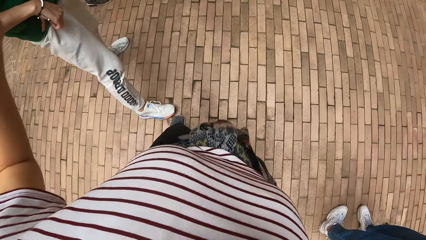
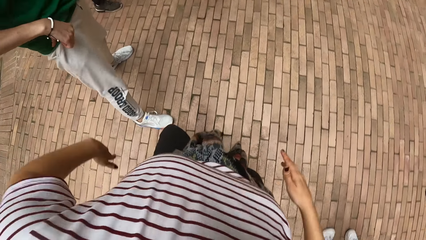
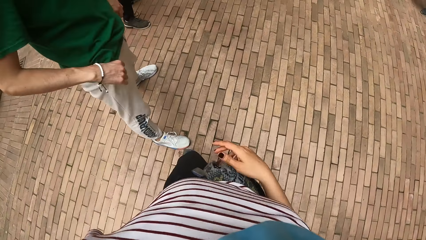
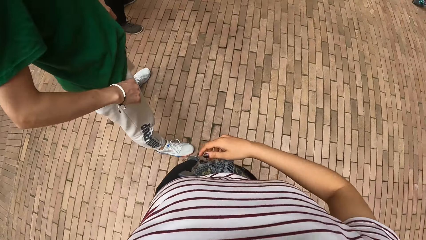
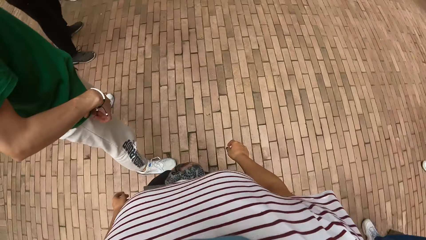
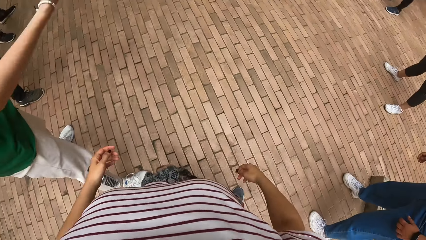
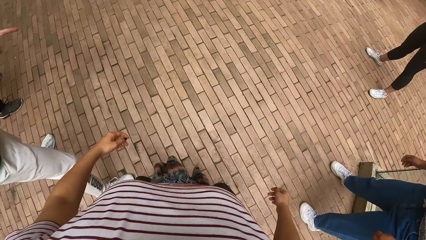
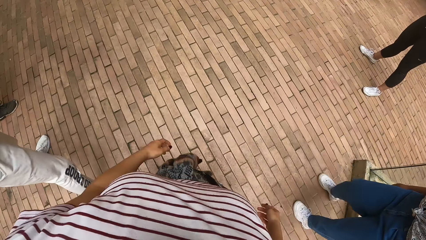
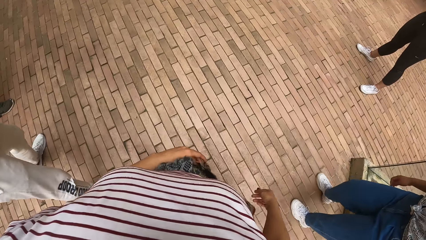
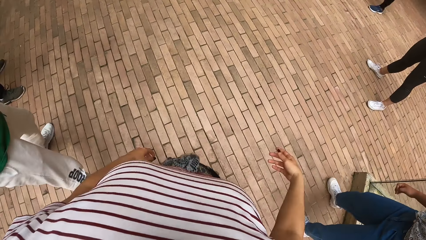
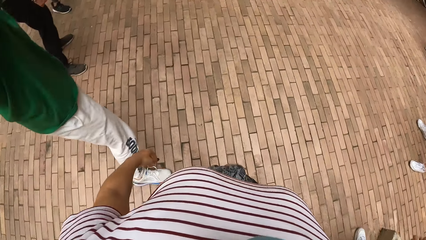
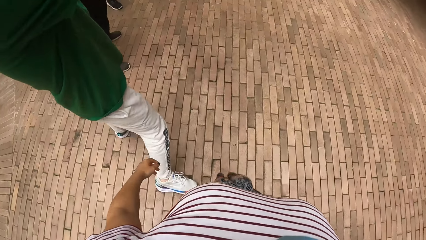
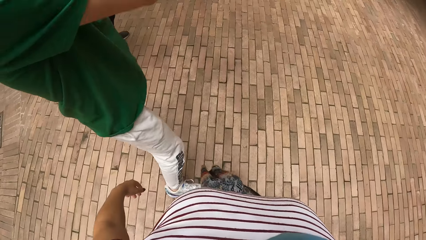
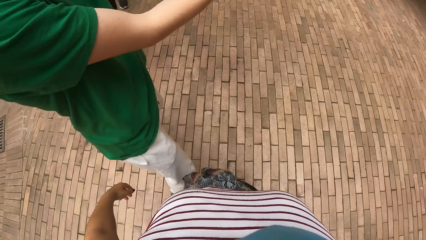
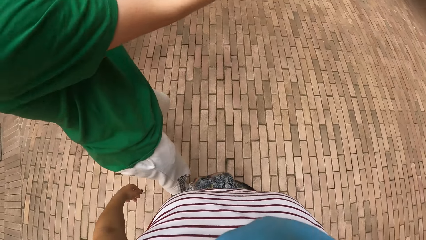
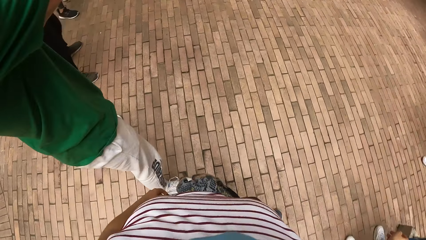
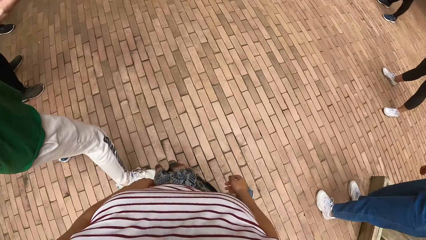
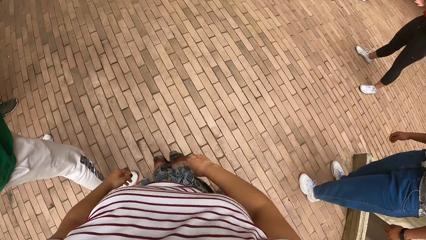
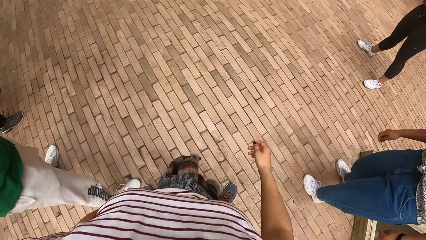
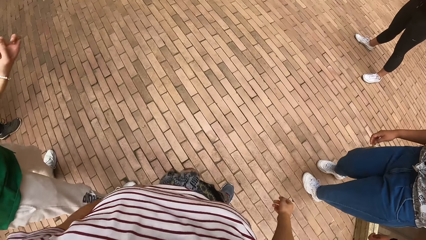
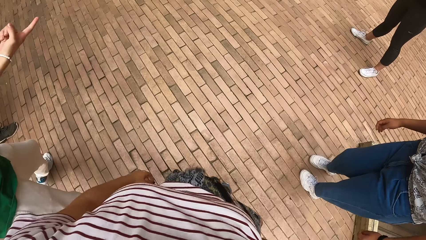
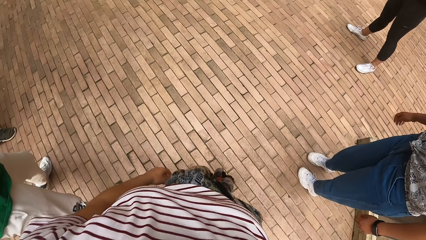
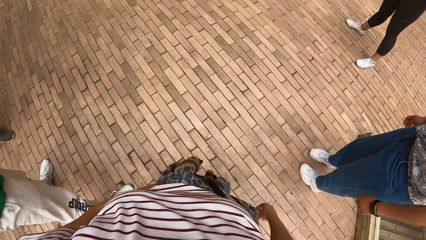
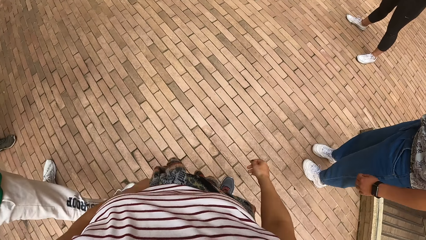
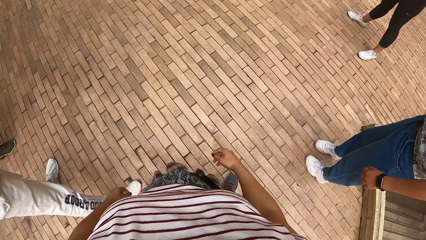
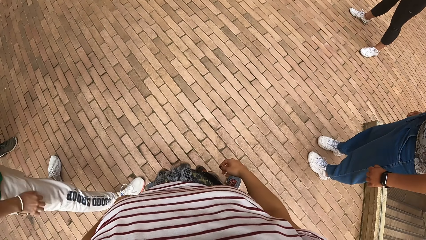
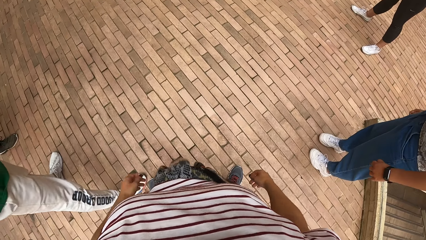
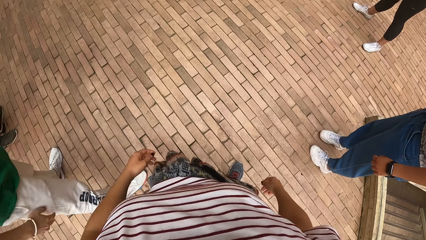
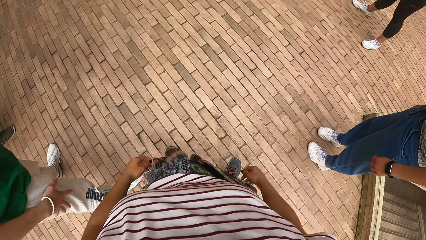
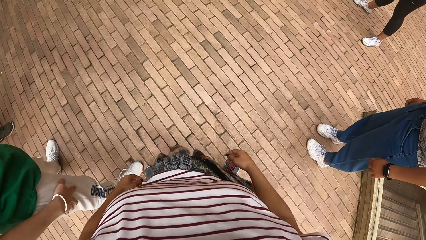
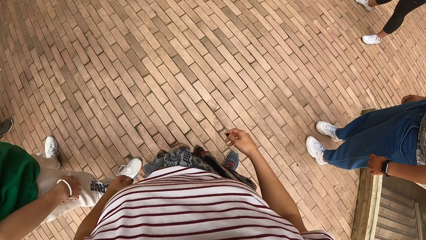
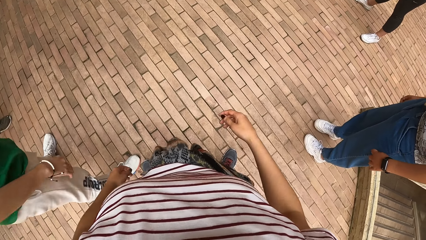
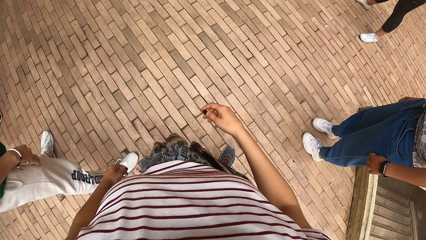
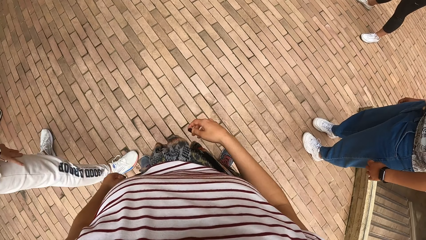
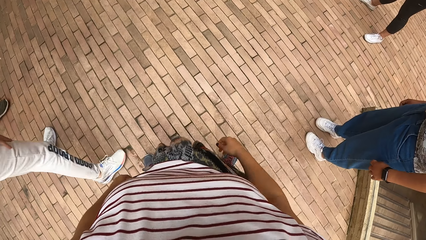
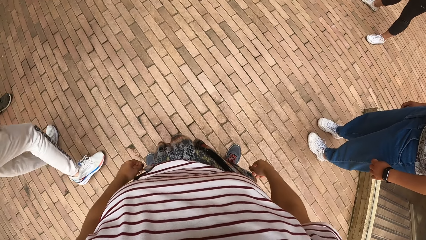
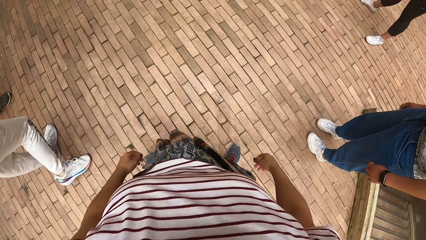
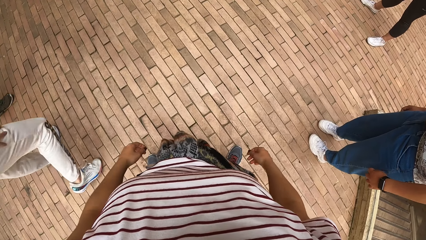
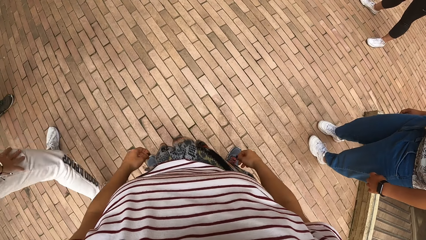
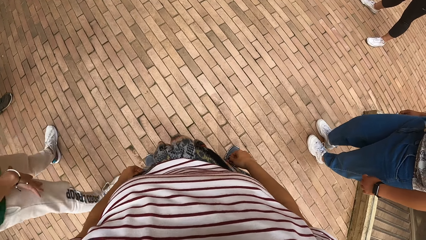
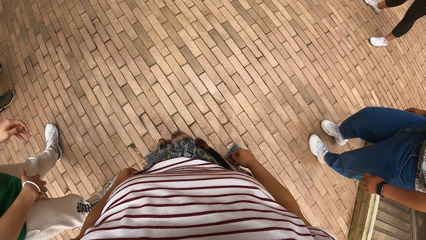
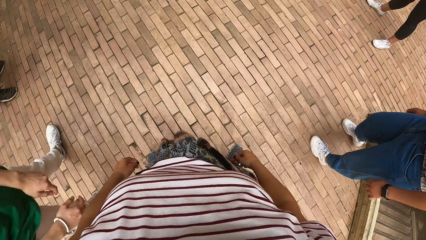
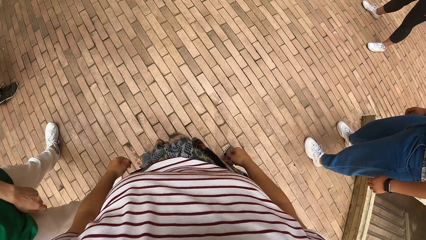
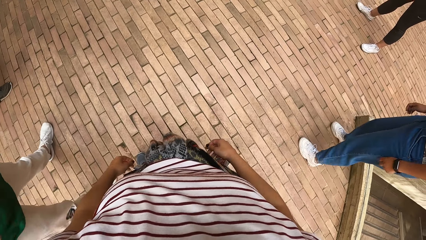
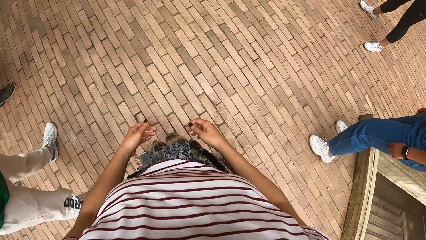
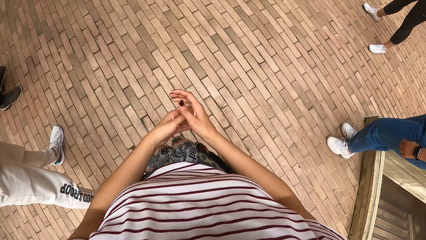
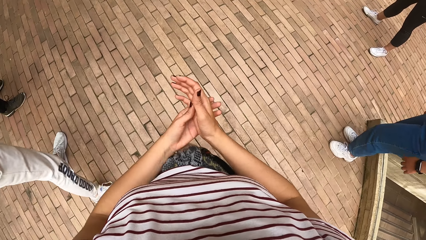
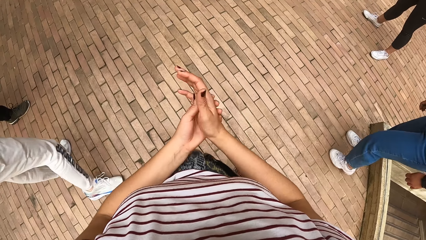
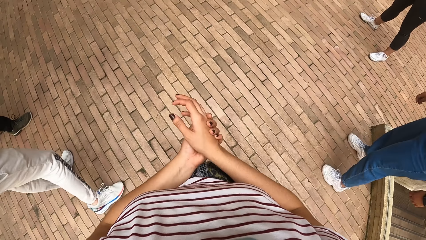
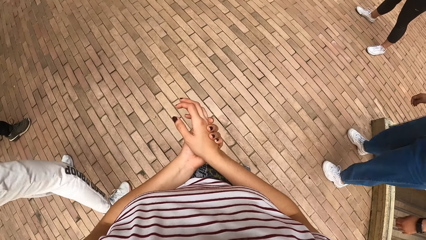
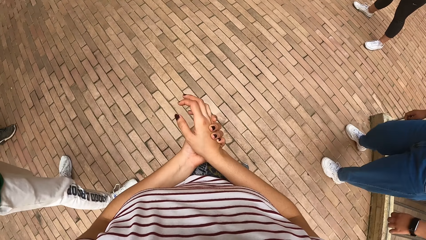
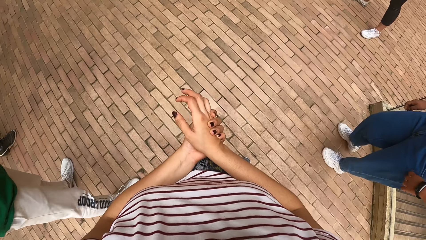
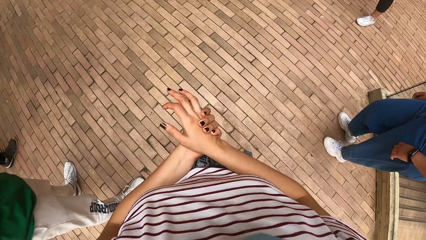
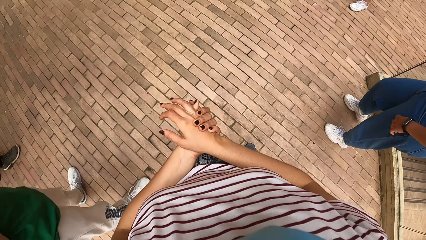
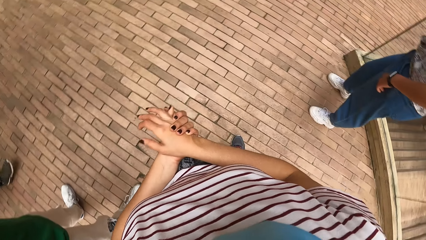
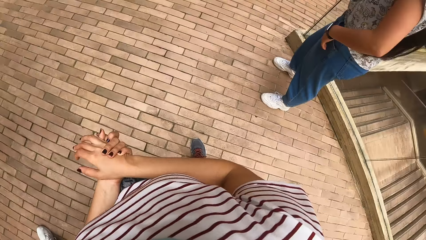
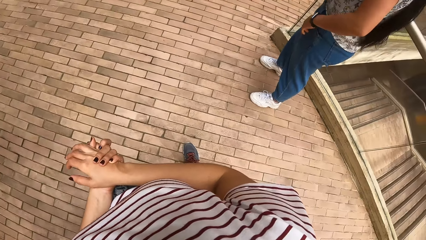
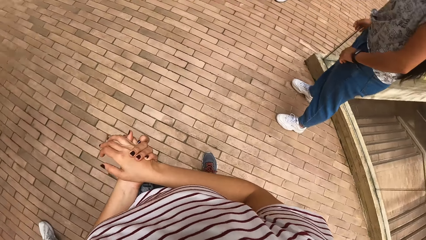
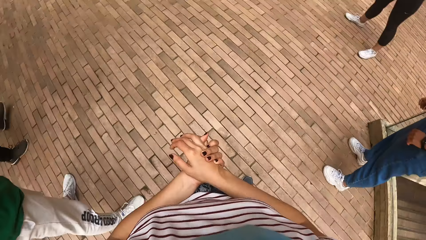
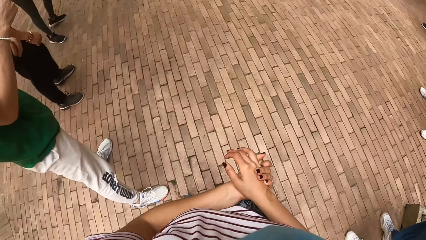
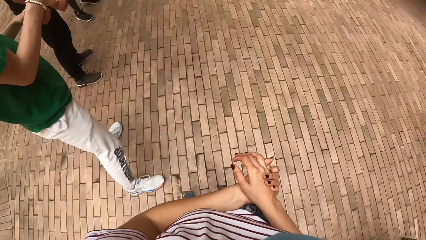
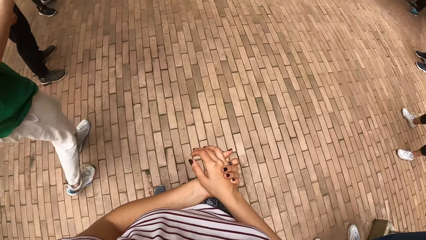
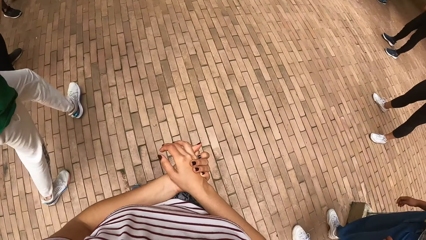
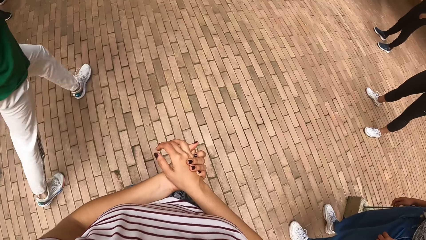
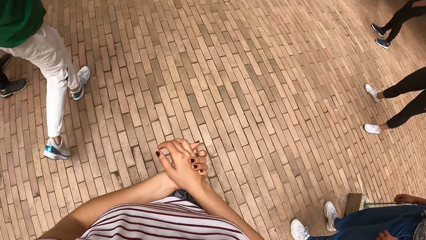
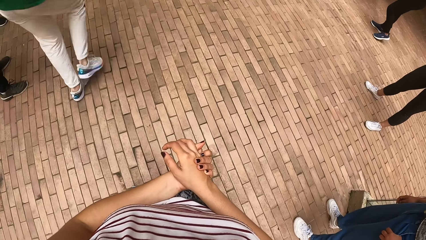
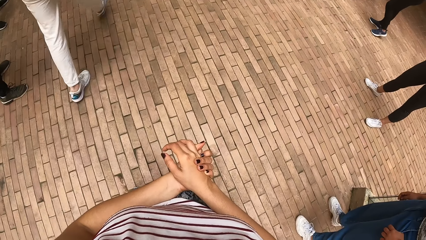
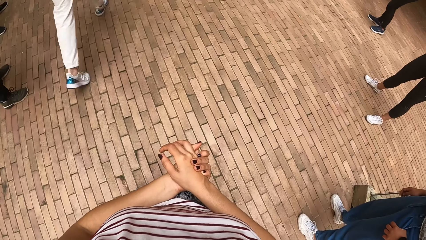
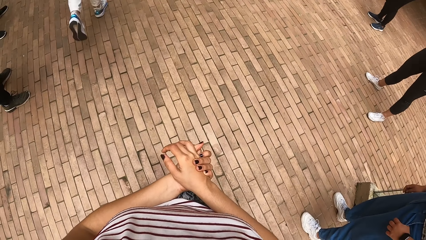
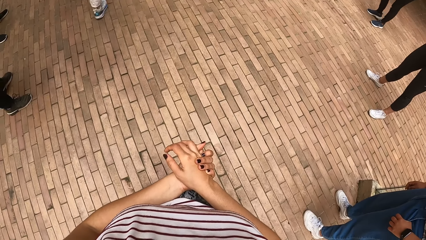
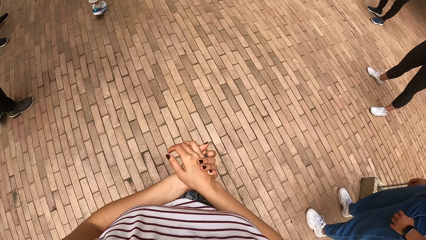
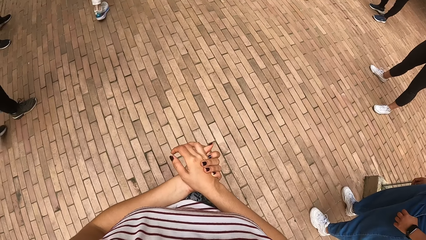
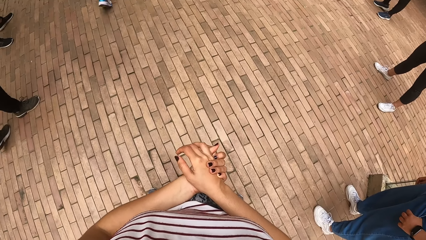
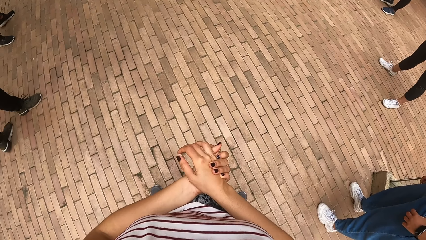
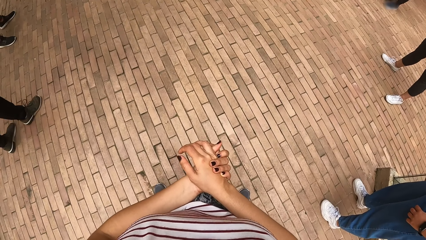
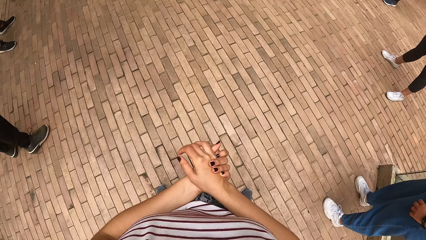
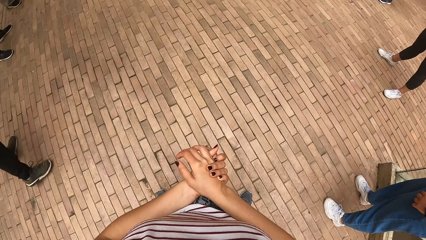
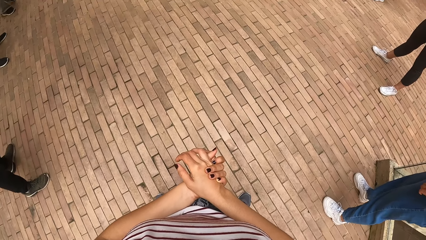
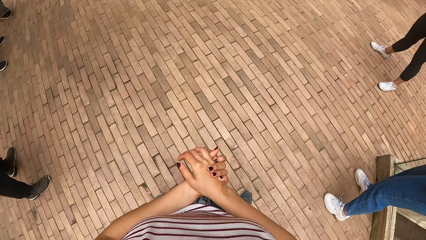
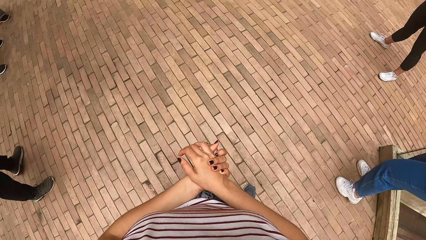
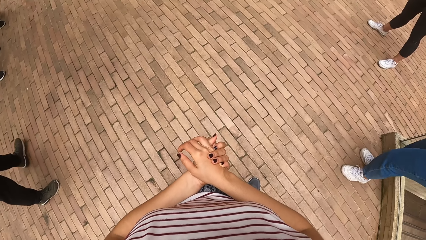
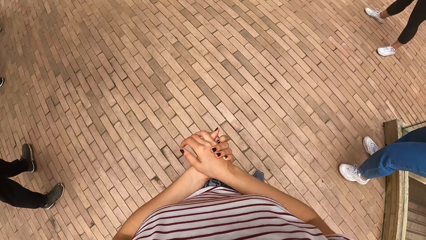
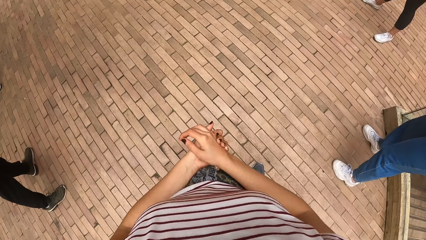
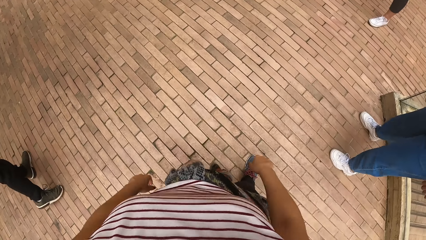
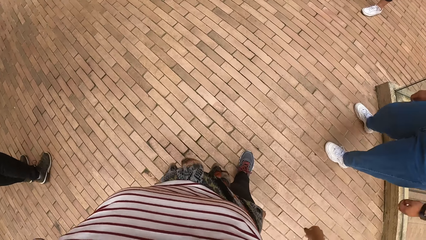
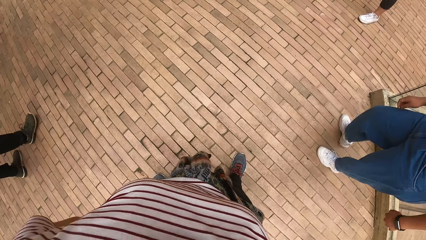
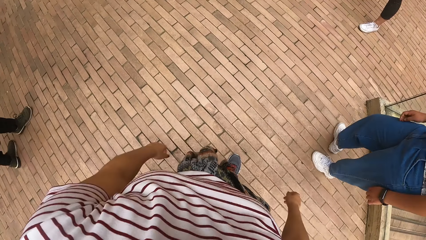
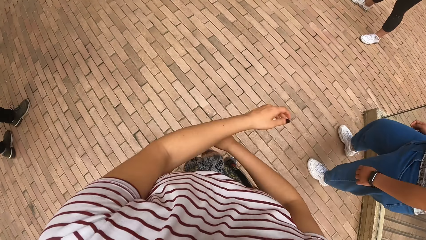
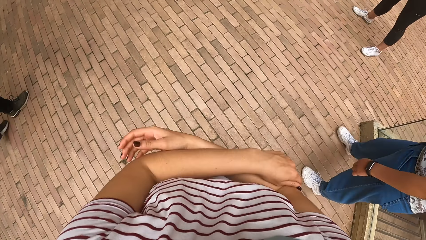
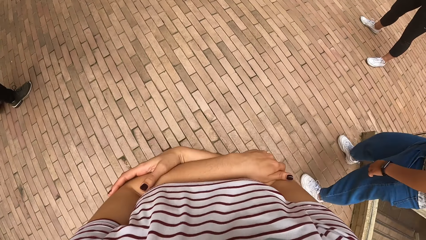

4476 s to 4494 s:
The camera wearer stops dancing. She holds the right hand with the left hand. She swings her hands.
